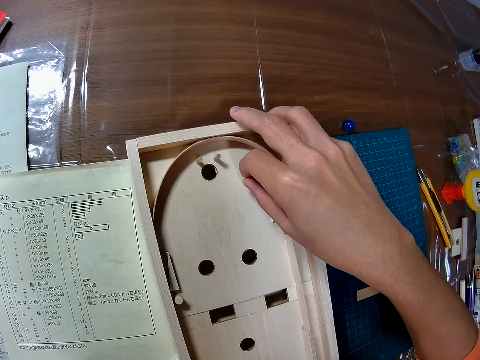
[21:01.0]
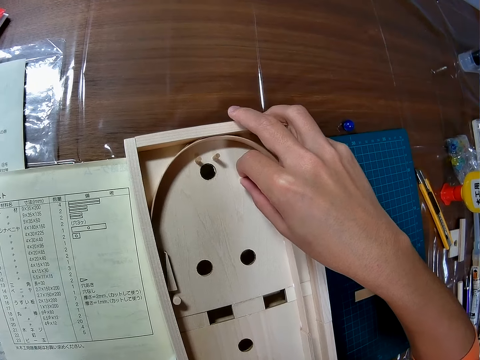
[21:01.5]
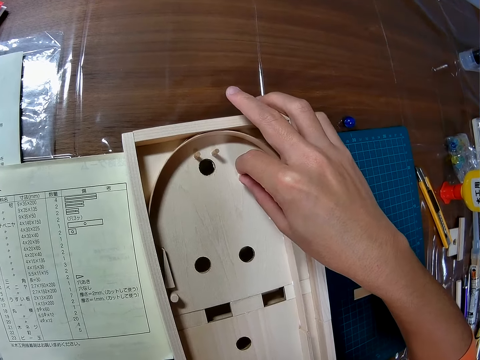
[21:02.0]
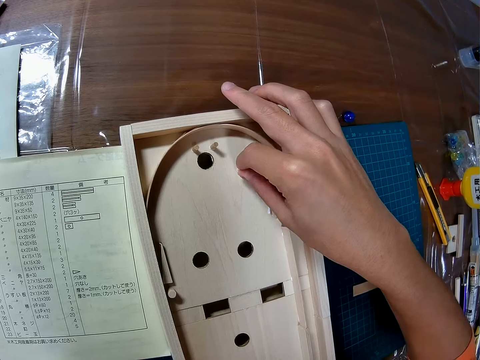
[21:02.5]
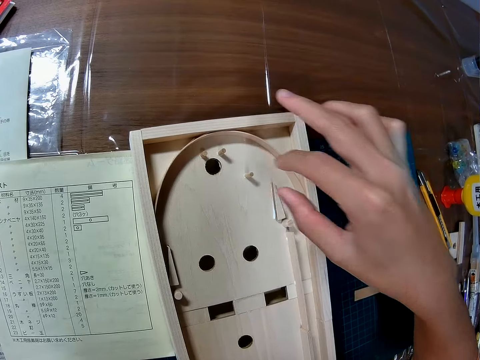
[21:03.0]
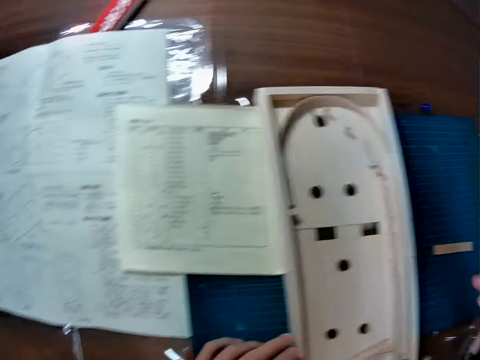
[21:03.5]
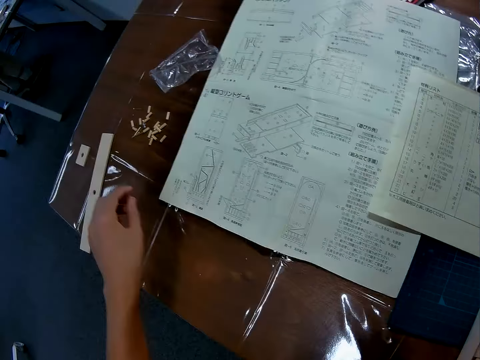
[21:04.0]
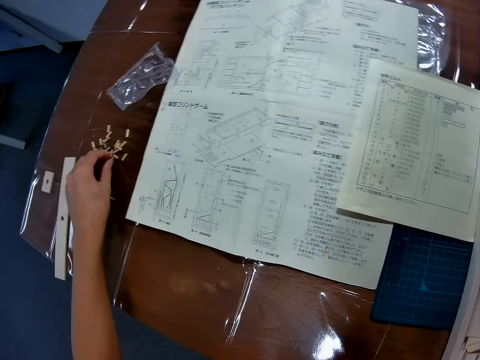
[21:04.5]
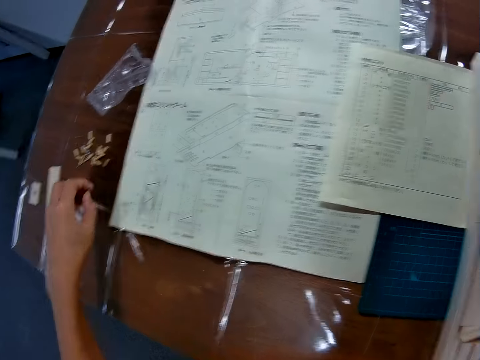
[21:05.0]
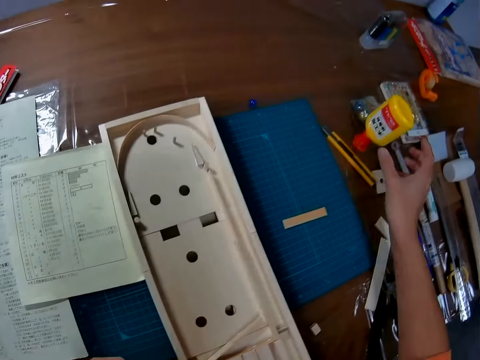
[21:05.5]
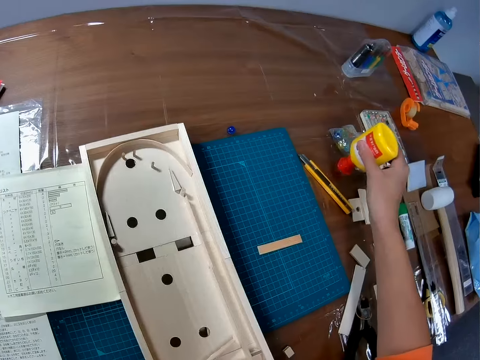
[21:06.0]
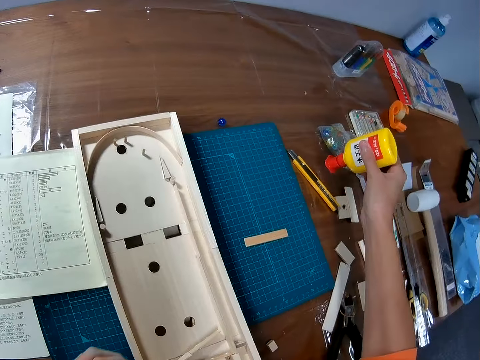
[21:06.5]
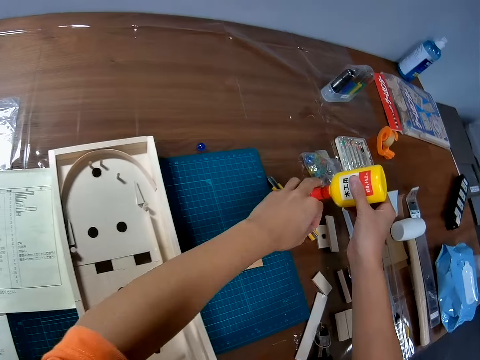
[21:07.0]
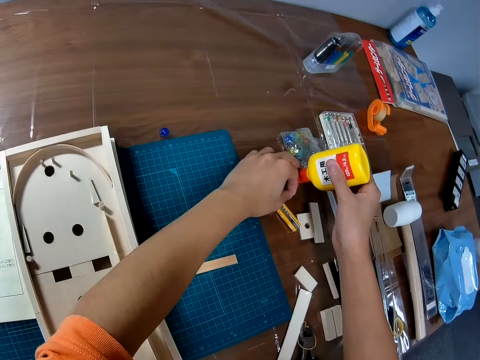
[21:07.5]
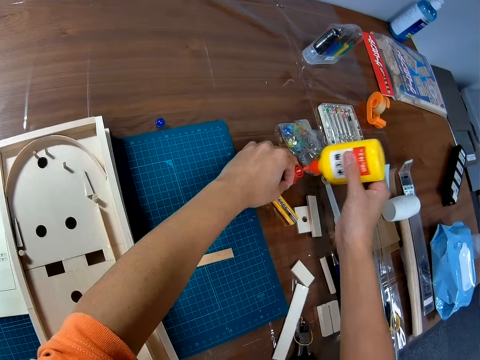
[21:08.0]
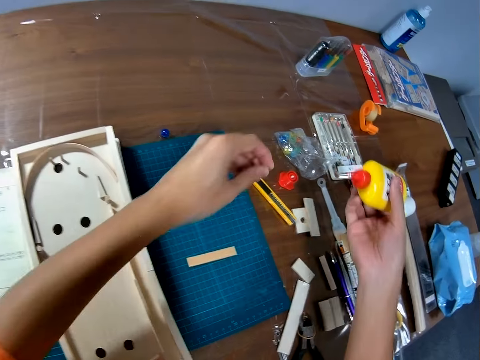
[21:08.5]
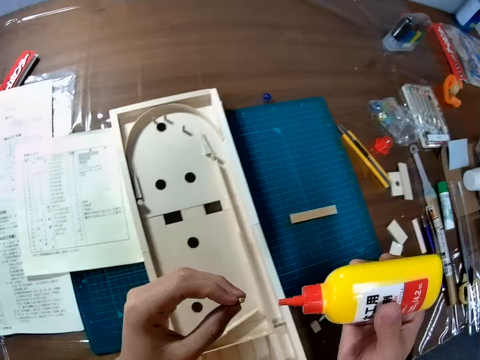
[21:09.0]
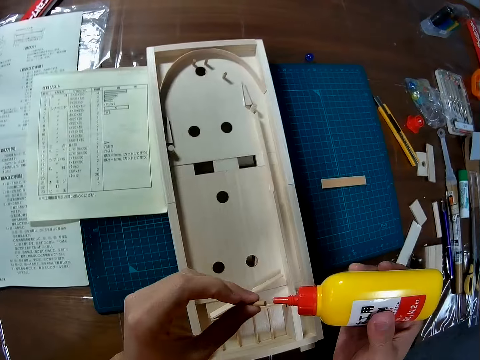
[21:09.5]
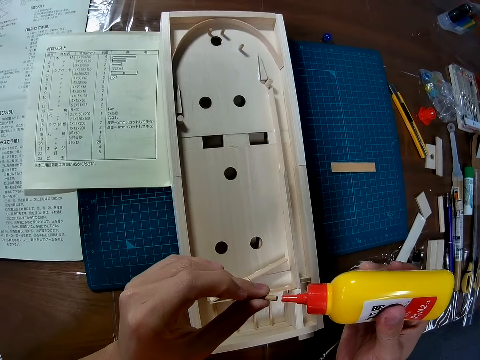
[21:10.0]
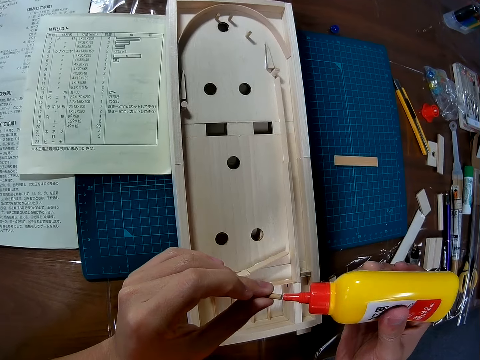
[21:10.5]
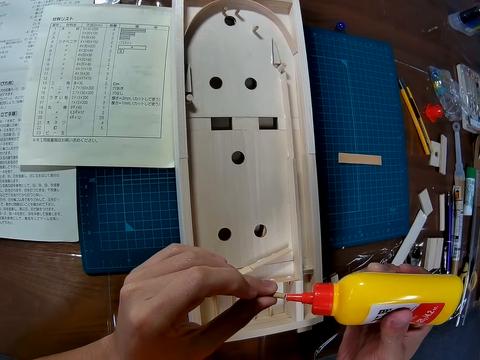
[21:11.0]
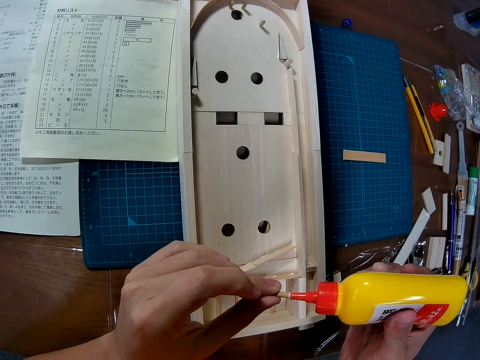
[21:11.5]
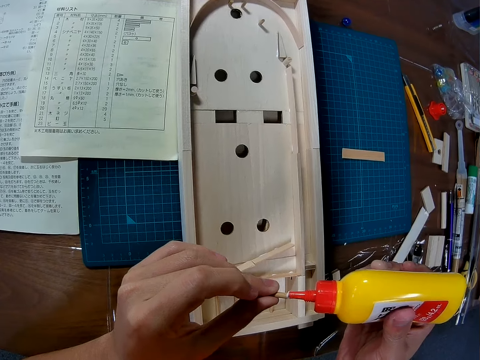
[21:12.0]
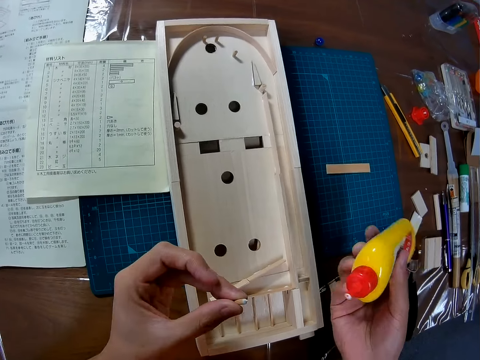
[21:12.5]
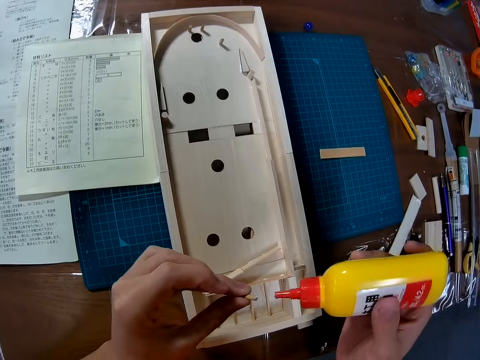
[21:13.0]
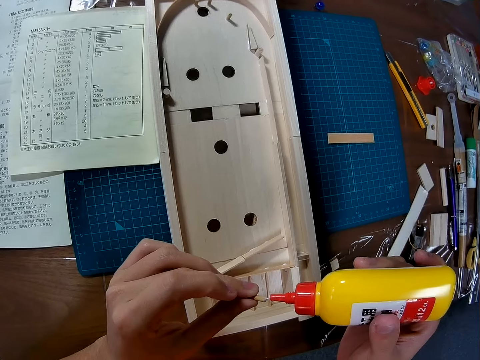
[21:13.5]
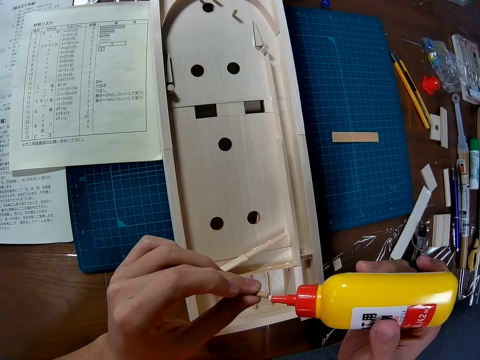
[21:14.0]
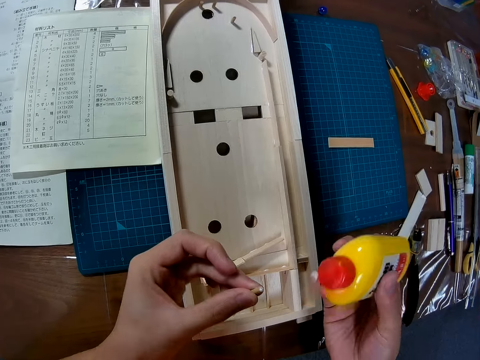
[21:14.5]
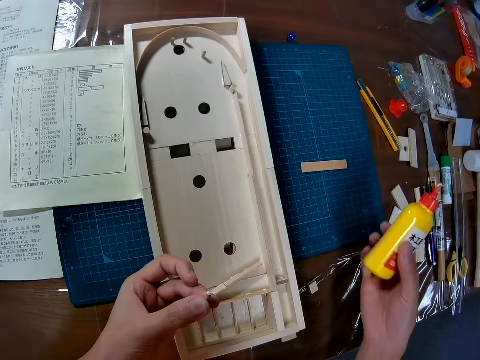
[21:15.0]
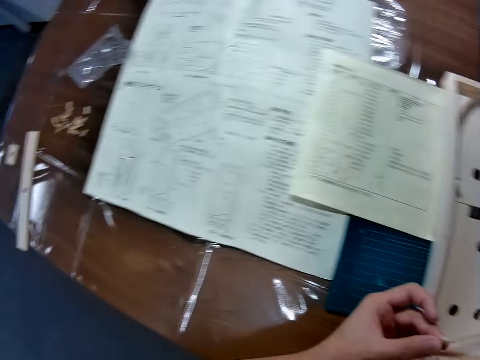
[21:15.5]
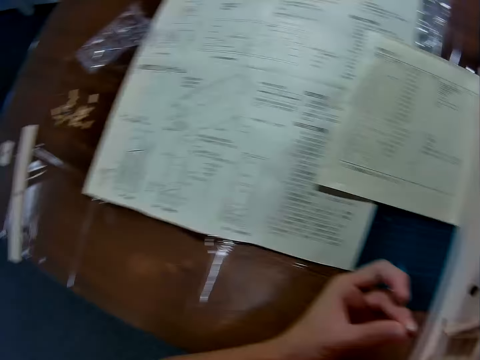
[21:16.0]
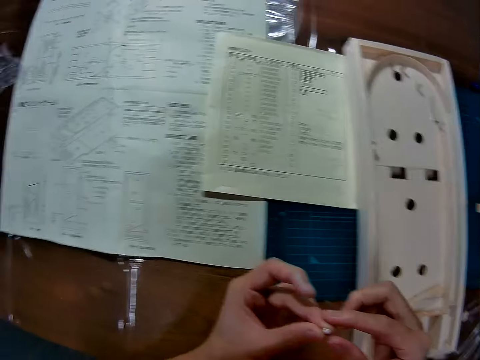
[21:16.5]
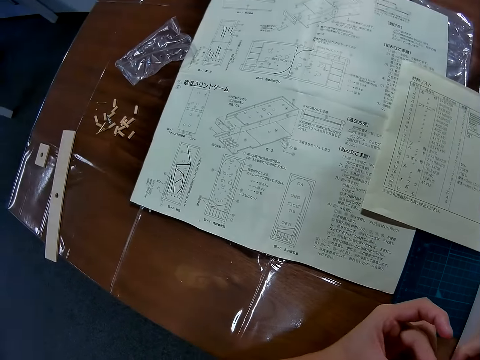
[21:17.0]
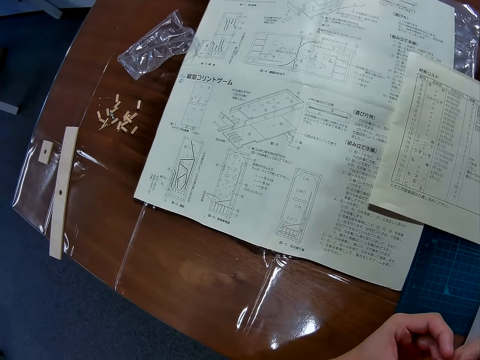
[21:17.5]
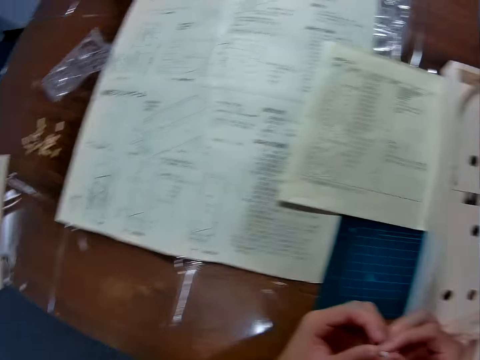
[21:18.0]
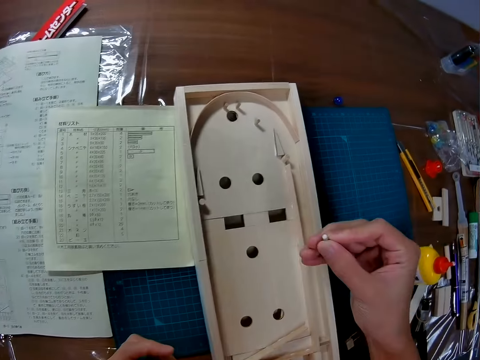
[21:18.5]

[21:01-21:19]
The camera wearer moves a hand away from the wooden pinball. They move a hand. They pick up a piece of wood. They pick up the glue bottle. They open the glue bottle. They put glue on the wood structure. They move the glue bottle away from something. They move the glue bottle towards something. They smear glue on something. They move the glue bottle away from something. They put the glue bottle on the table. They exchange something to the other hand.

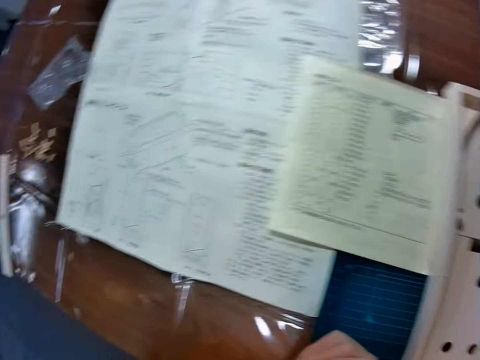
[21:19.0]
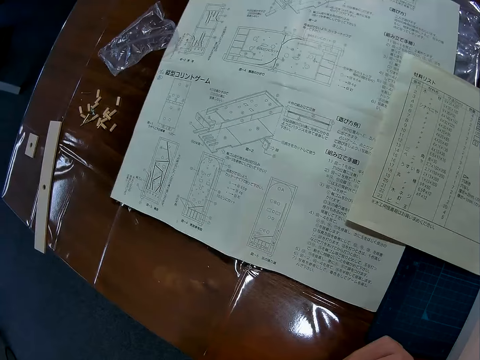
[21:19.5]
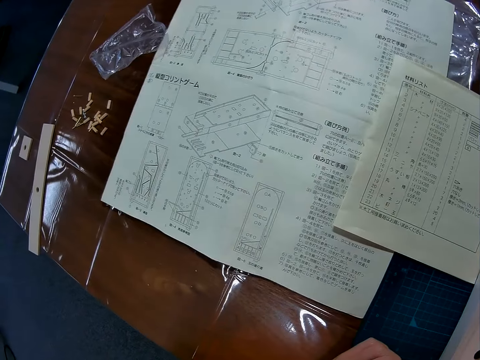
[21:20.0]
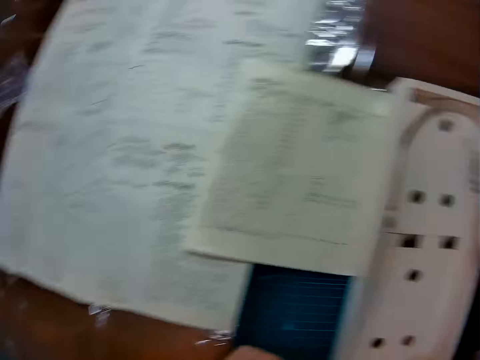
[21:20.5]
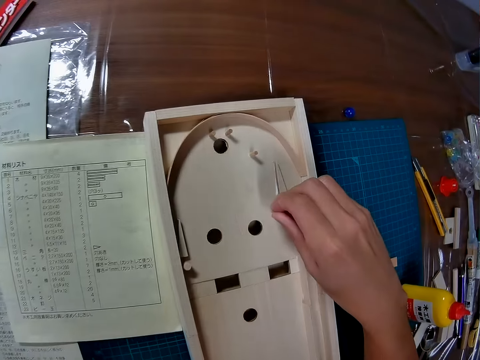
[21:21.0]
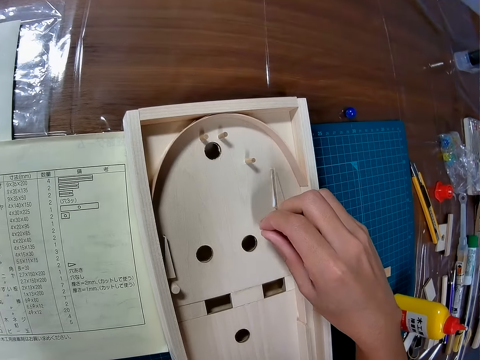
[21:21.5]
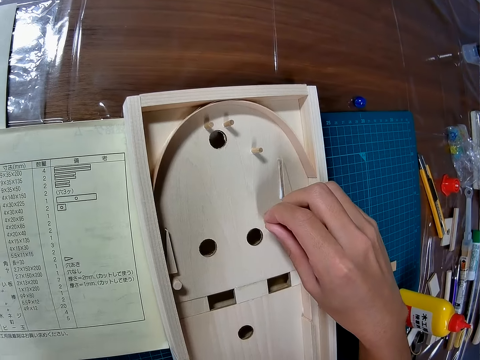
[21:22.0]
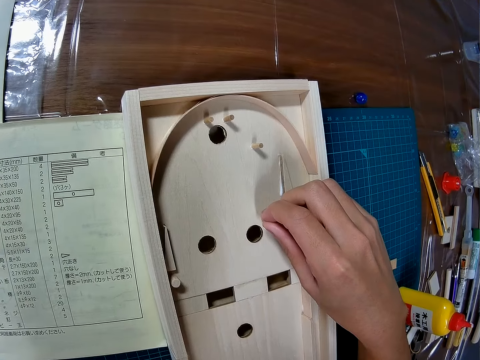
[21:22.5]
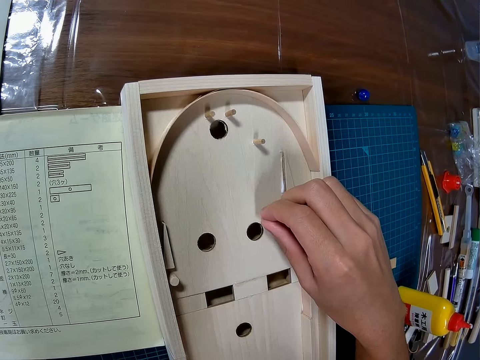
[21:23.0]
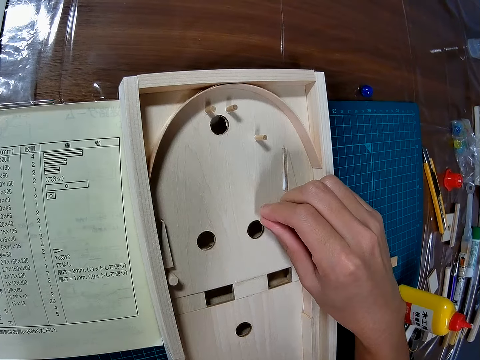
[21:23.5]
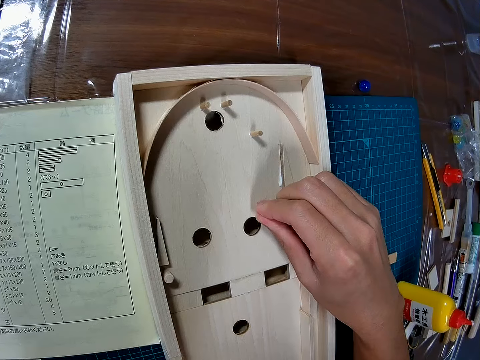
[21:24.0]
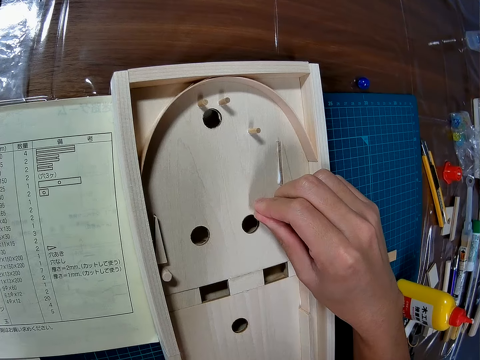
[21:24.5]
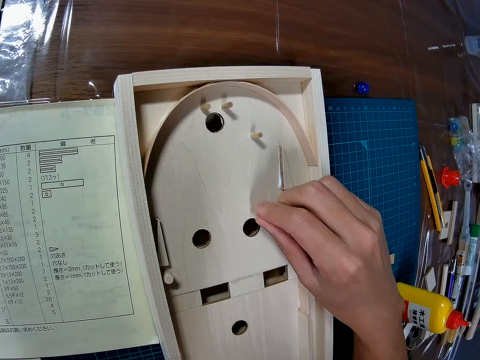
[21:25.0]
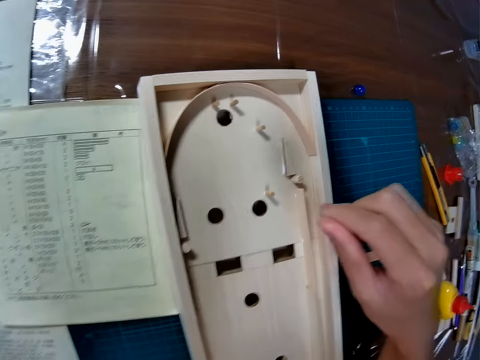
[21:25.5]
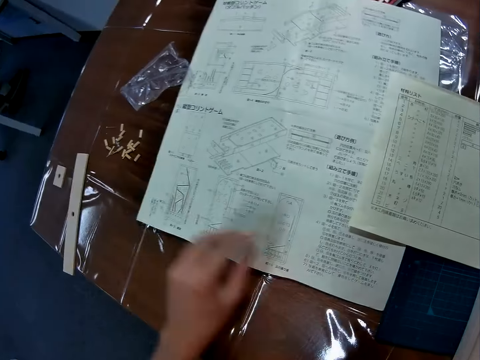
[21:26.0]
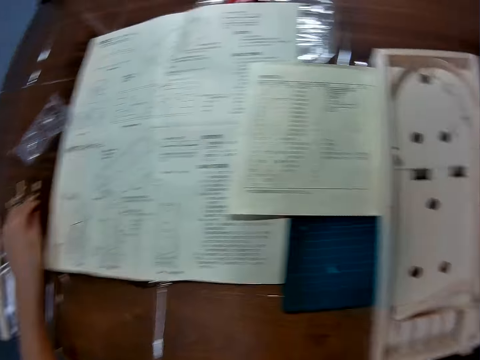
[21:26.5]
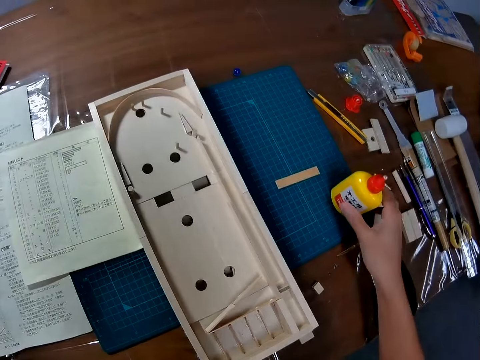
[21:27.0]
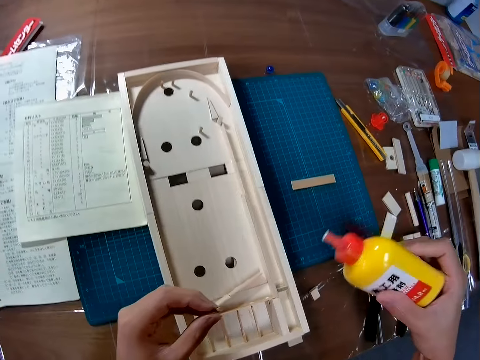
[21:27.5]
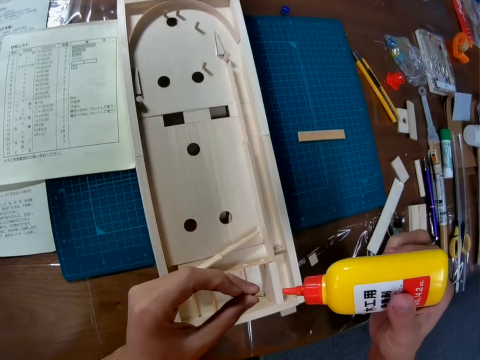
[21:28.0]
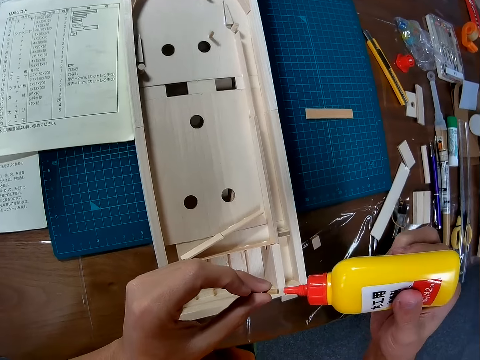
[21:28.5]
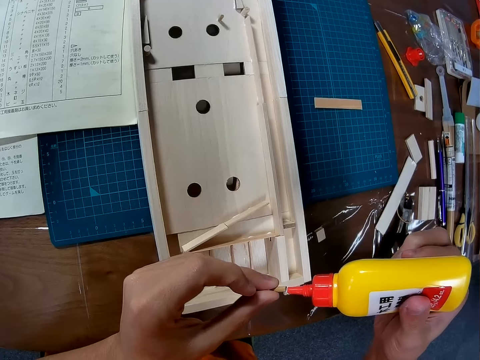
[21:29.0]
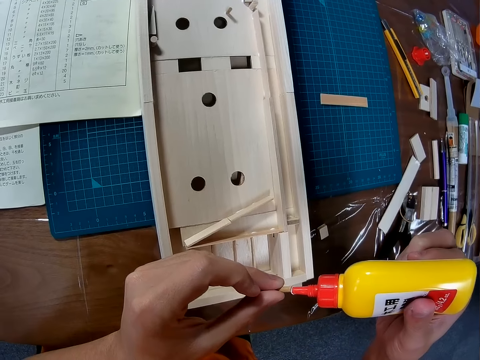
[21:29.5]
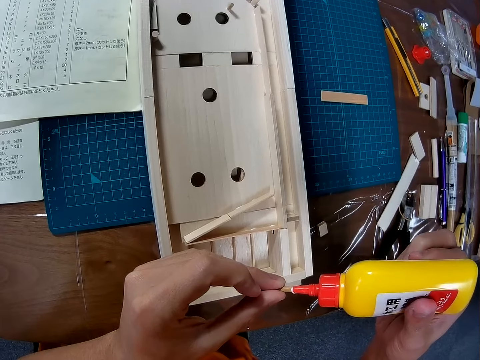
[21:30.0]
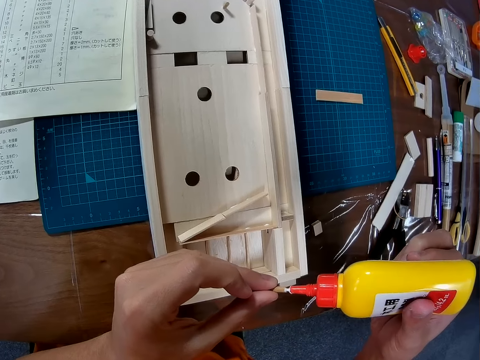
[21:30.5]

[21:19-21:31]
The camera wearer glues the piece of wood to the wood structure. They put something on the wooden pinball. They move a hand away from the wooden pinball. They pick up a piece of wood. They pick up the glue from the table. They put glue on the piece of wood.
